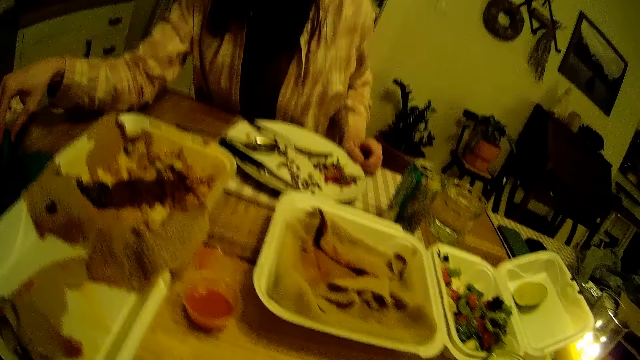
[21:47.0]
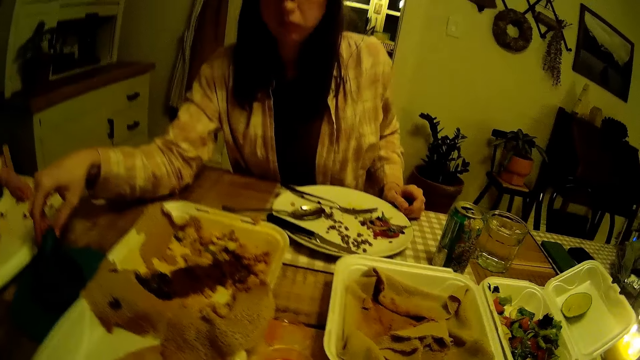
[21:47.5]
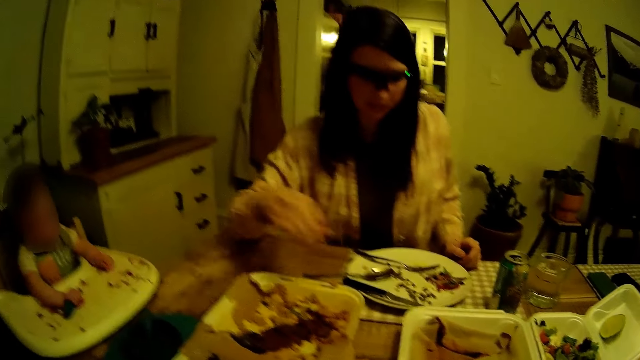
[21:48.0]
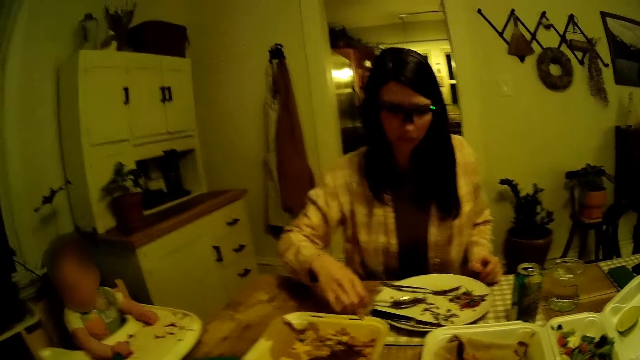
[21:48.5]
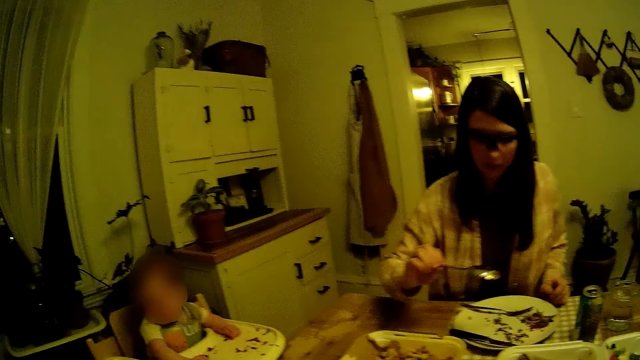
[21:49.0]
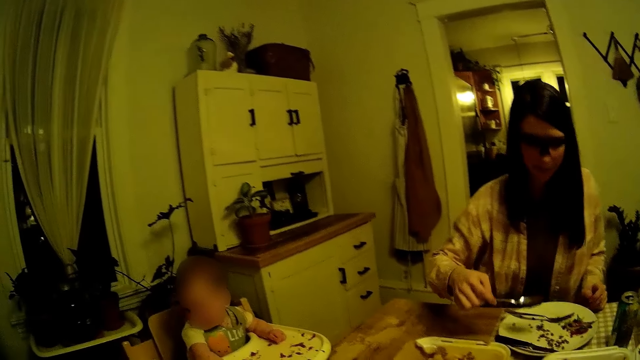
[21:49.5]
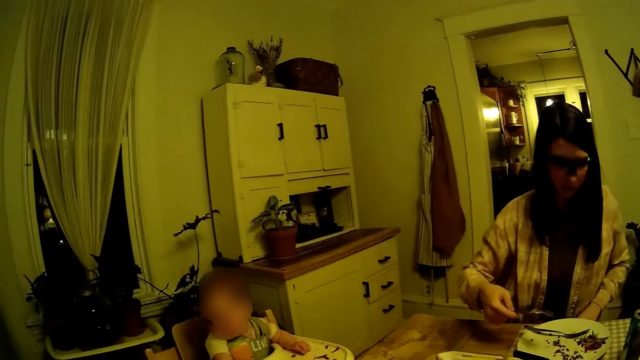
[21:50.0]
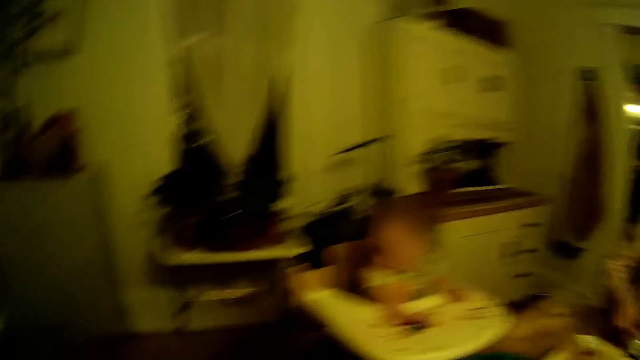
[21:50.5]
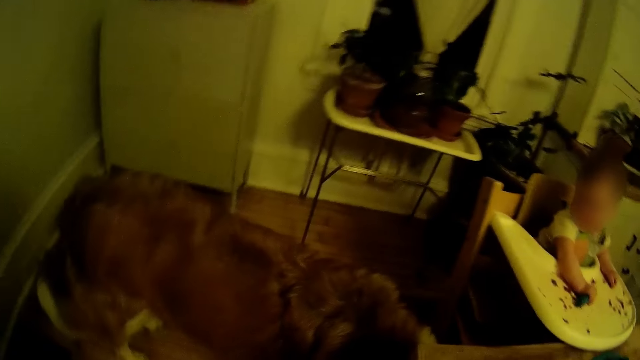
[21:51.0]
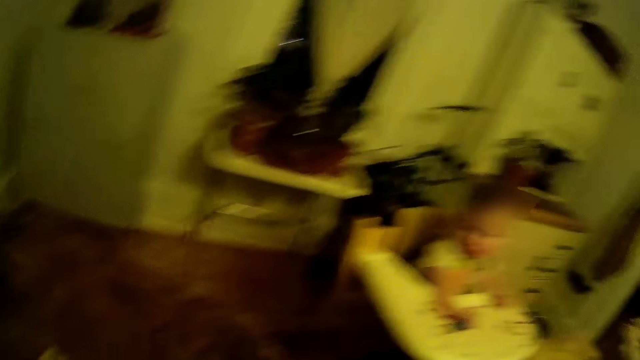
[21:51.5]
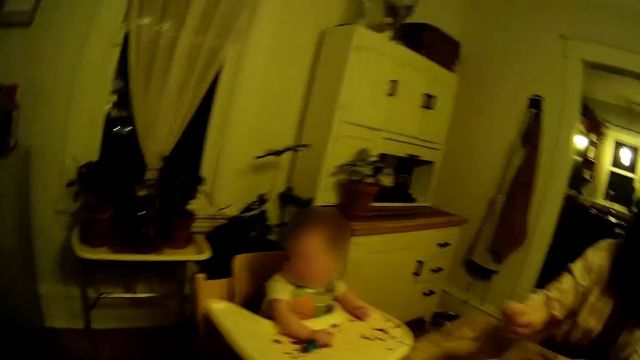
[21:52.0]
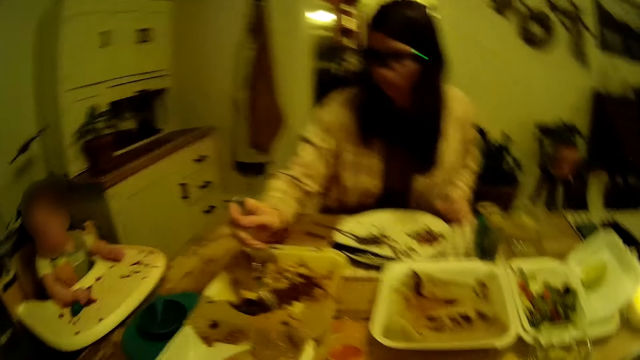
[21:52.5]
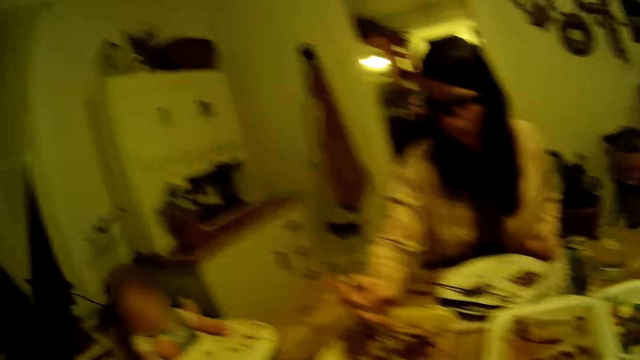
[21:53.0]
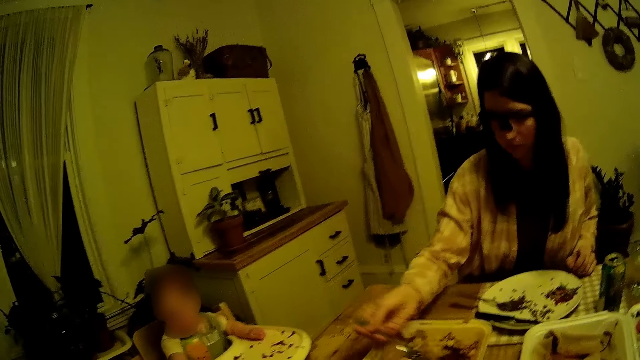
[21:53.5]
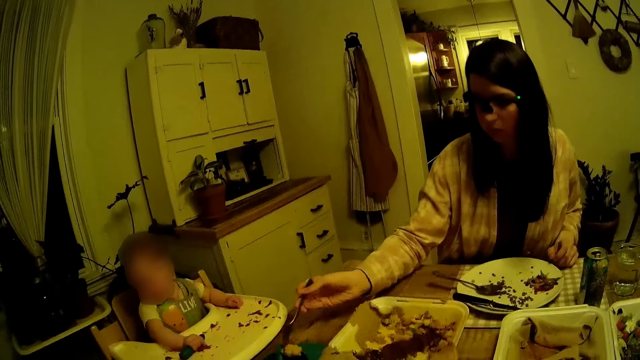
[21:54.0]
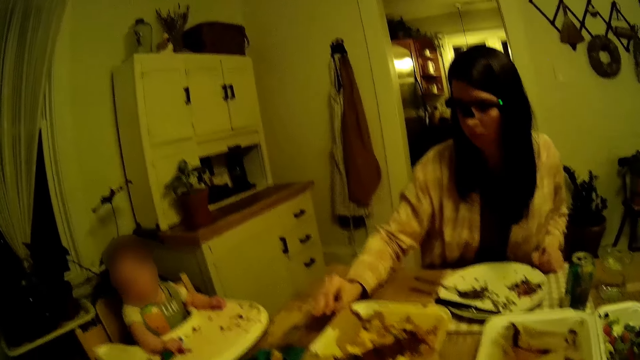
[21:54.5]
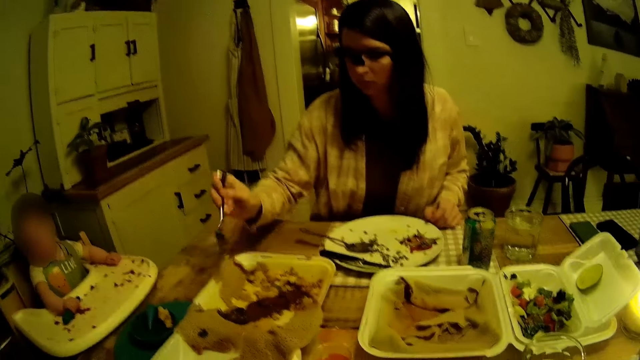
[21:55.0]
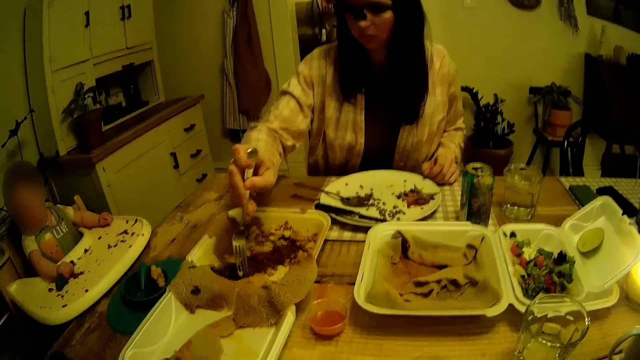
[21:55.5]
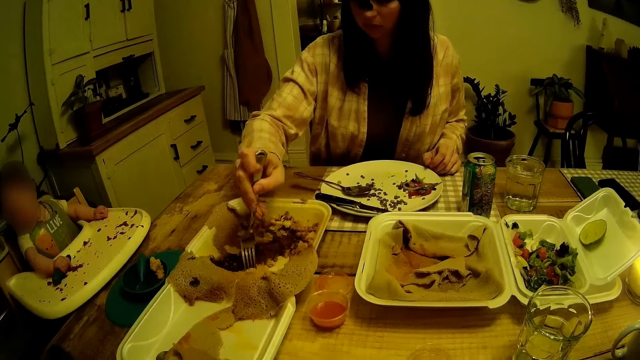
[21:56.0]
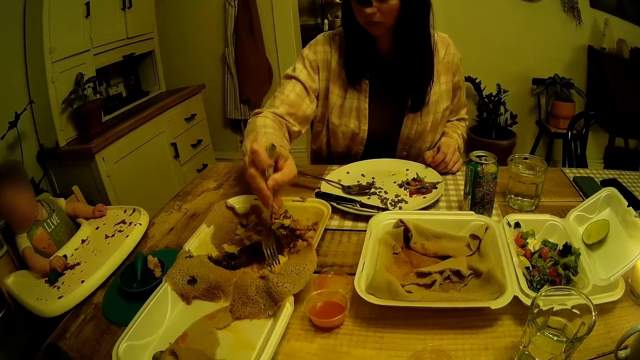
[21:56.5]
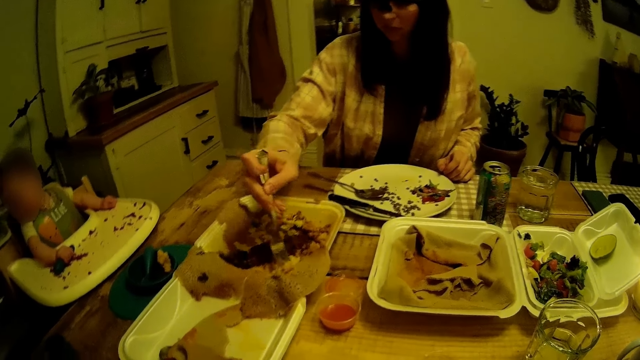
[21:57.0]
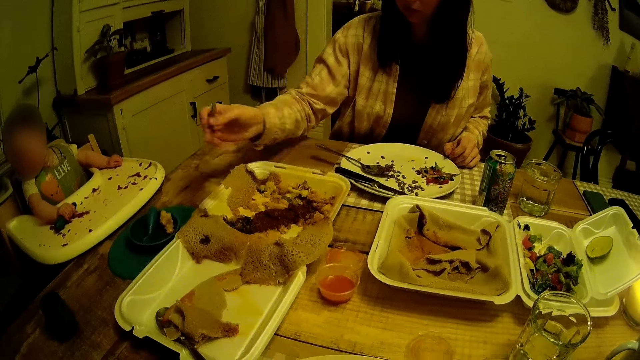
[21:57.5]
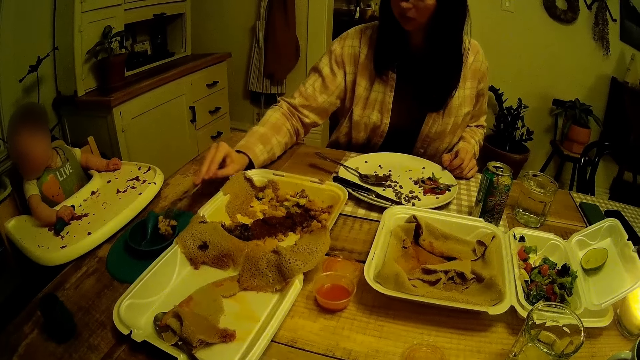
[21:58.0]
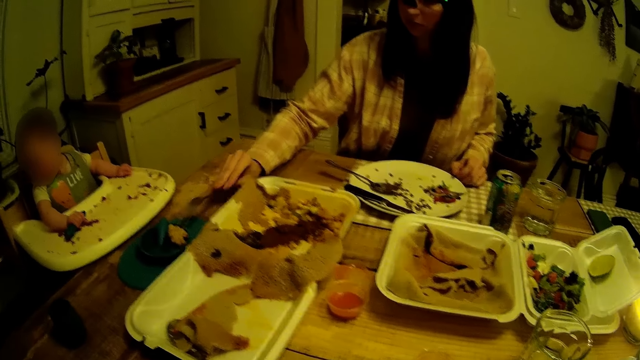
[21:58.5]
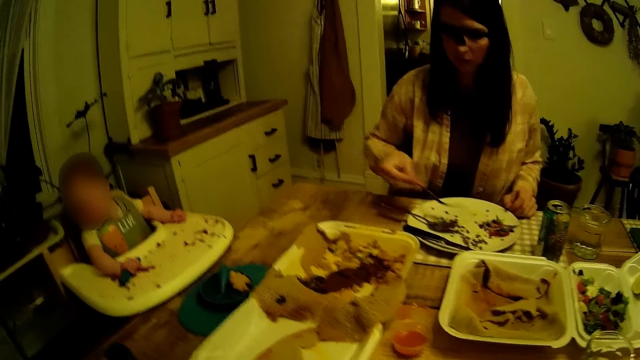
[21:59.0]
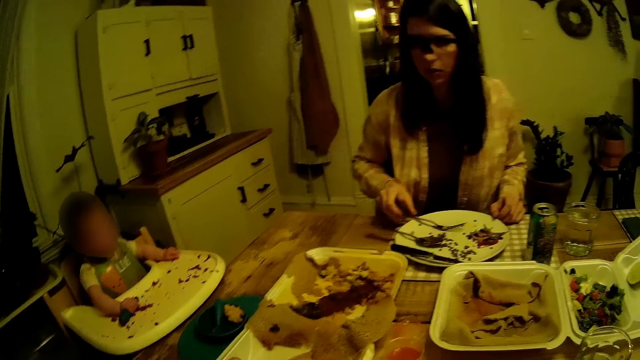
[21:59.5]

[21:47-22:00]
The woman picks up a spoon with her right hand. She takes the food on a plate. She puts mashed potato into a baby plate on the table with a fork in her right hand. She takes the mashed potato from a food tray on the table with the fork in her right hand.

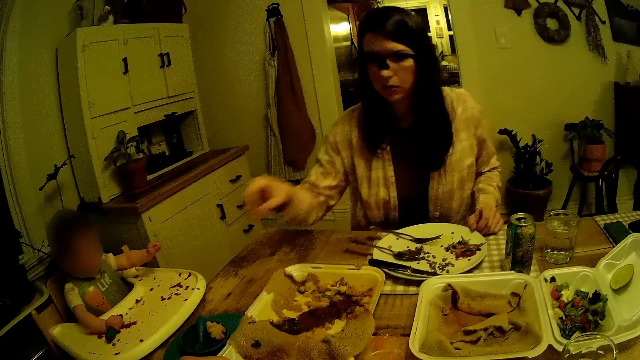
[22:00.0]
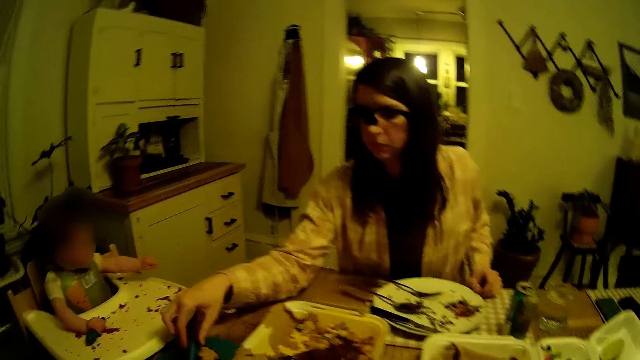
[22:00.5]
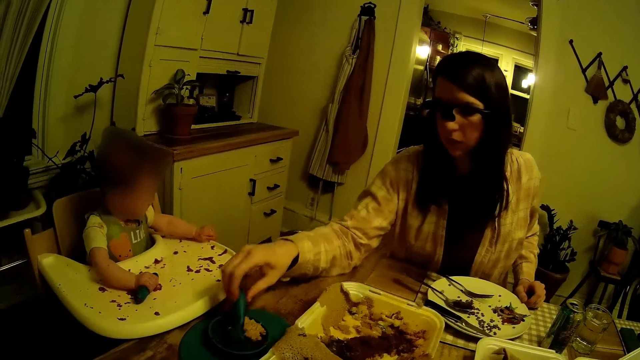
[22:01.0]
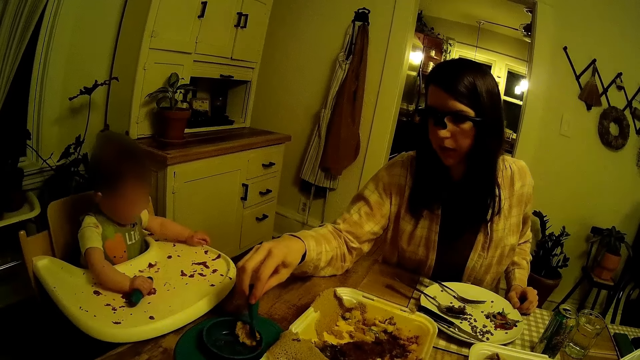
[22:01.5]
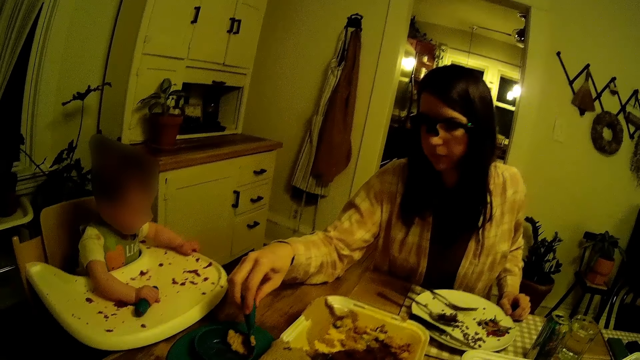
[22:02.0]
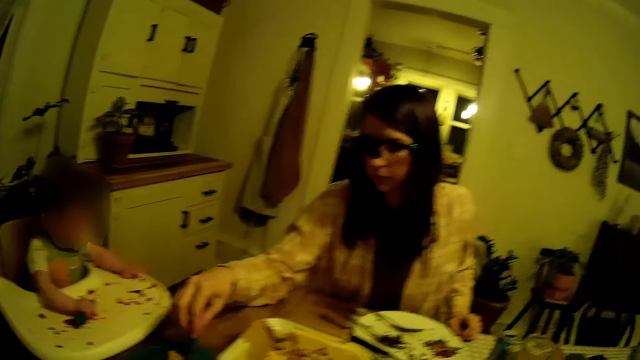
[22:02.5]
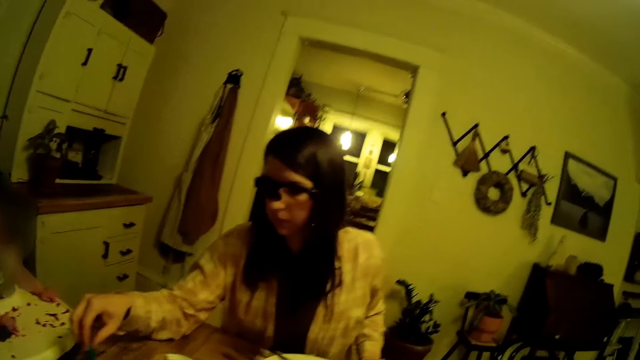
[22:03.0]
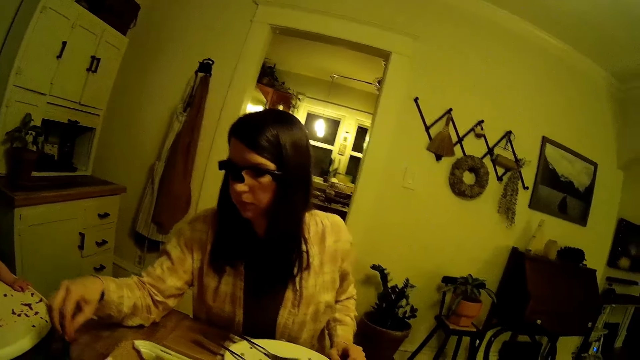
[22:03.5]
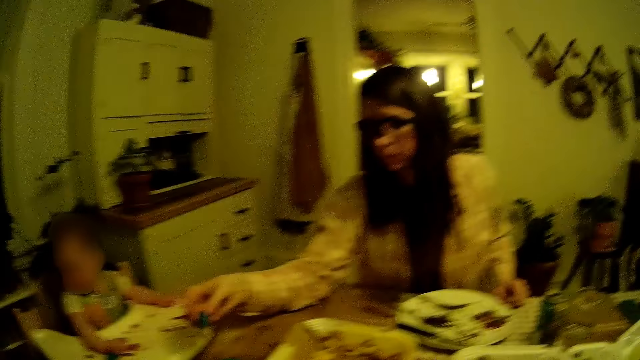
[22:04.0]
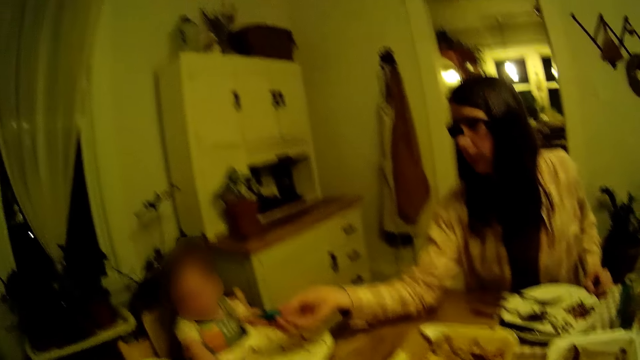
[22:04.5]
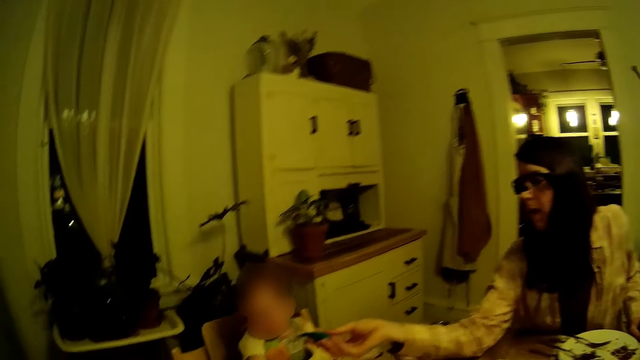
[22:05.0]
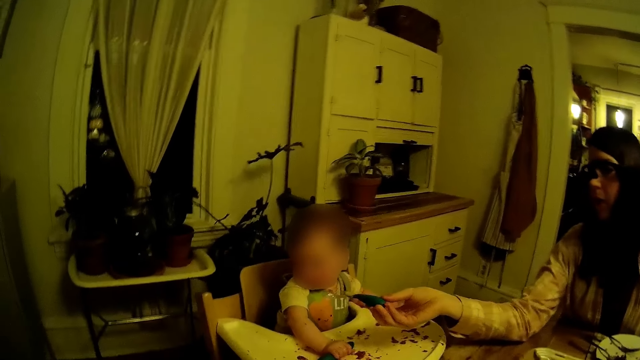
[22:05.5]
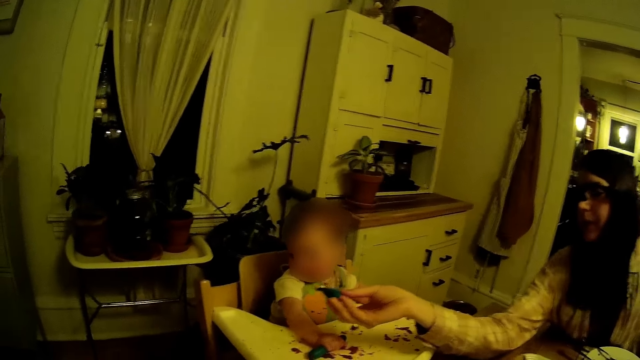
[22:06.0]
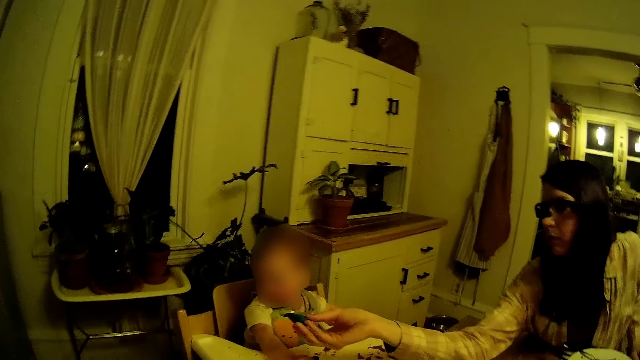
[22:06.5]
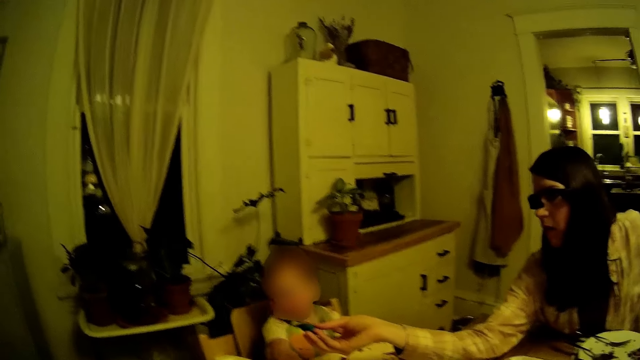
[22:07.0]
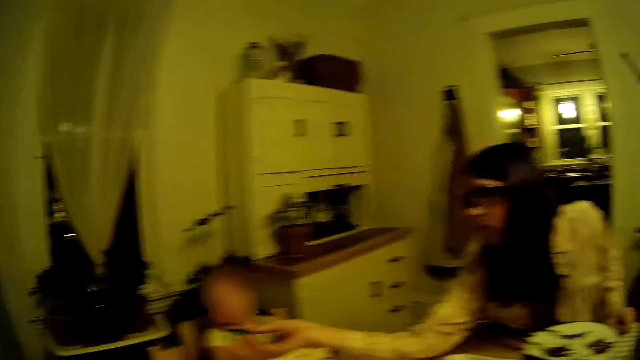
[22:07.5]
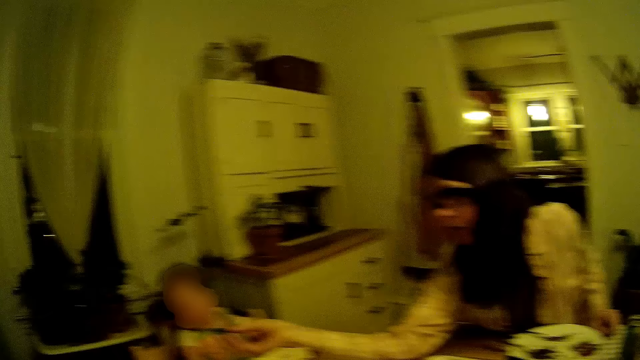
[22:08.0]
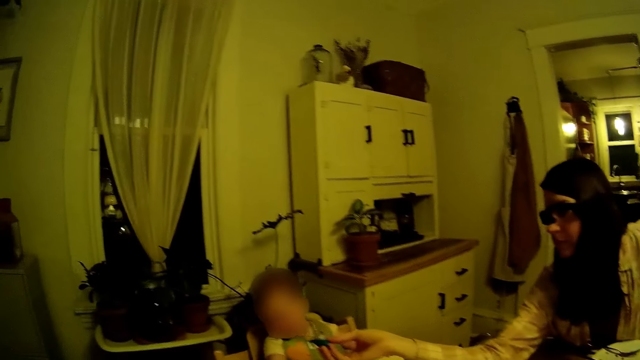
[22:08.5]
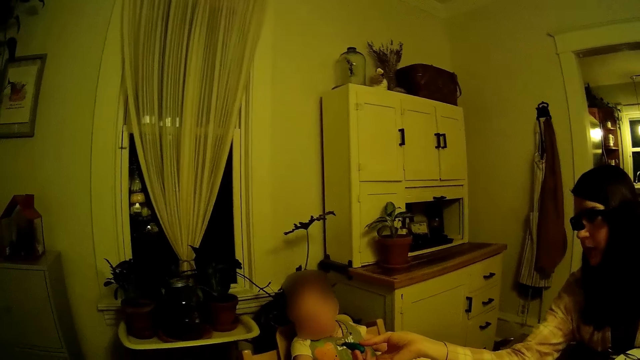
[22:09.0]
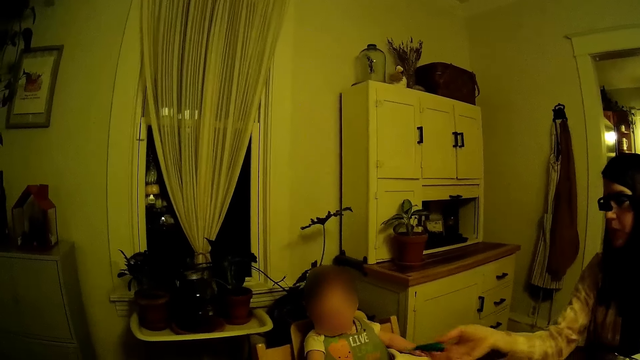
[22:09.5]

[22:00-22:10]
The woman feeds the baby with the plastic spoon in her right hand.
